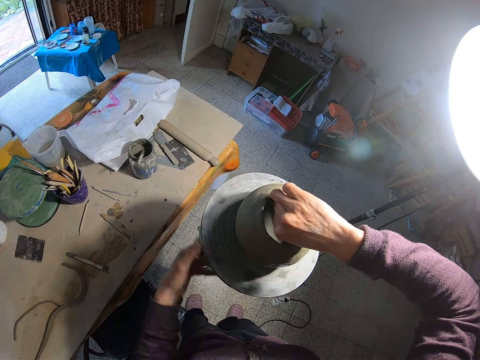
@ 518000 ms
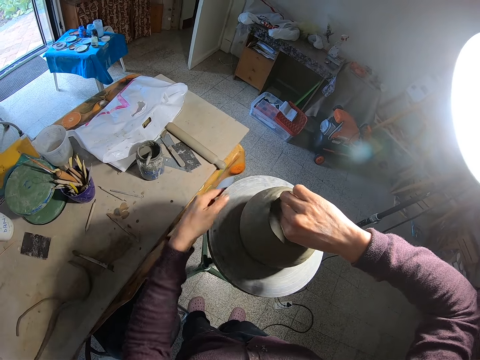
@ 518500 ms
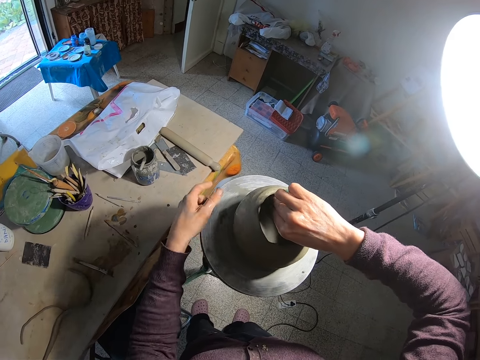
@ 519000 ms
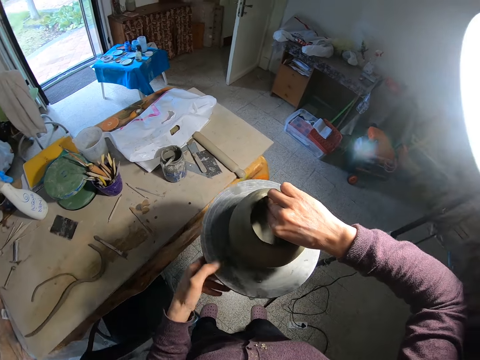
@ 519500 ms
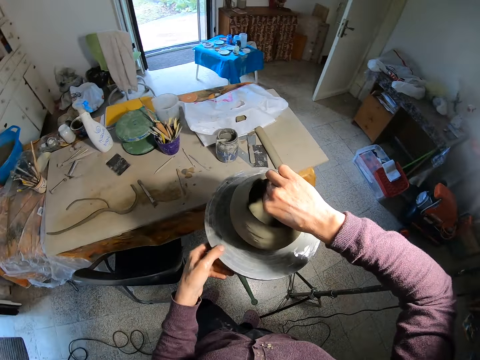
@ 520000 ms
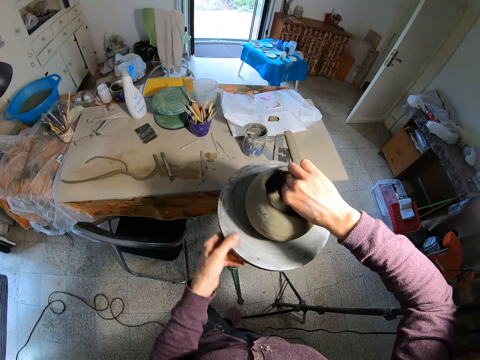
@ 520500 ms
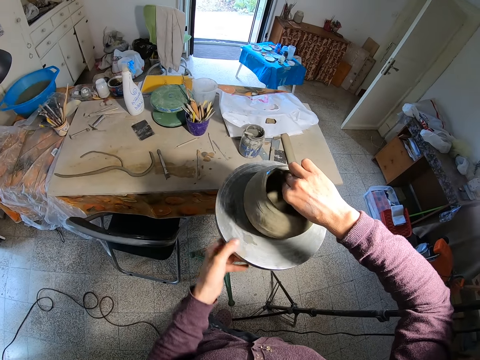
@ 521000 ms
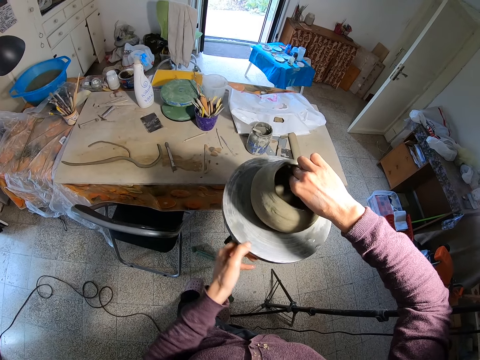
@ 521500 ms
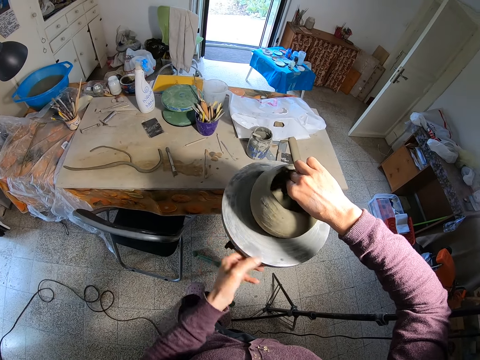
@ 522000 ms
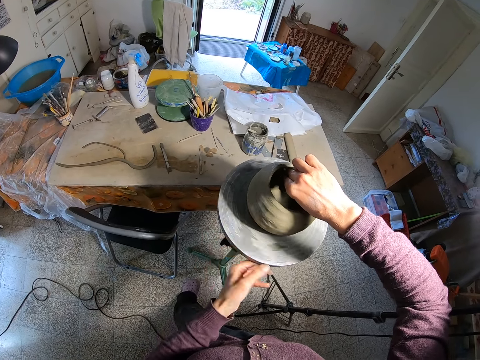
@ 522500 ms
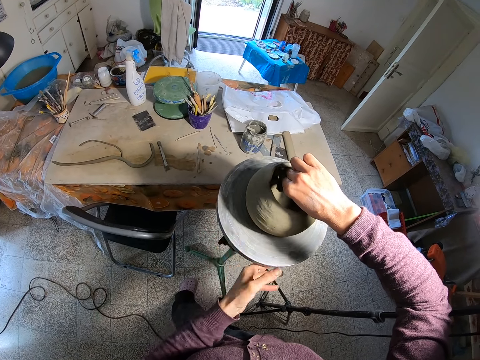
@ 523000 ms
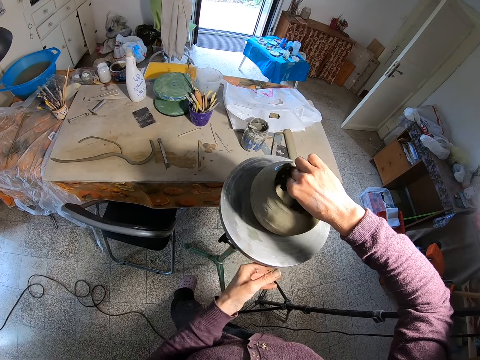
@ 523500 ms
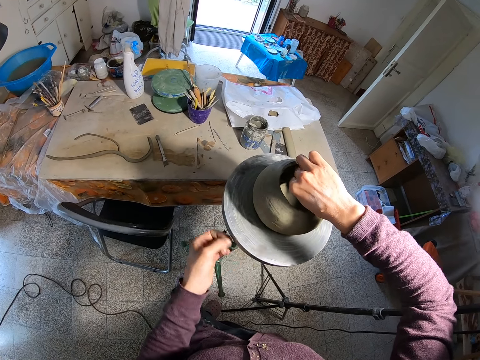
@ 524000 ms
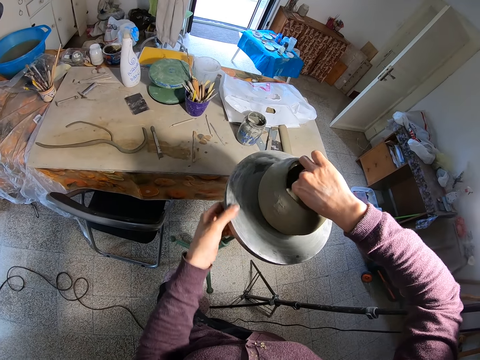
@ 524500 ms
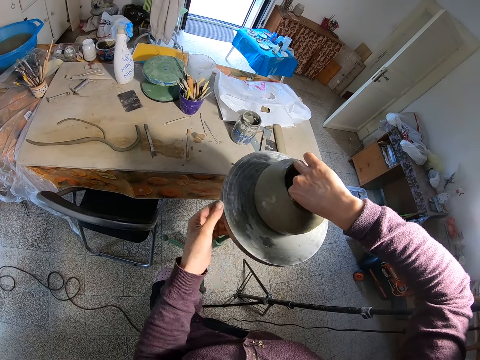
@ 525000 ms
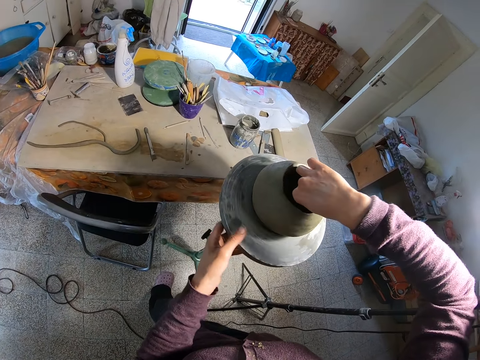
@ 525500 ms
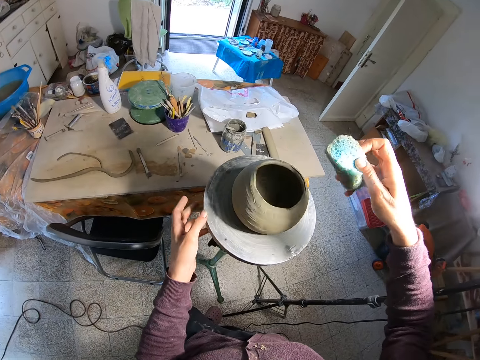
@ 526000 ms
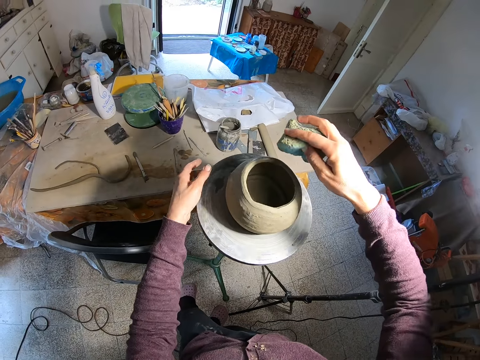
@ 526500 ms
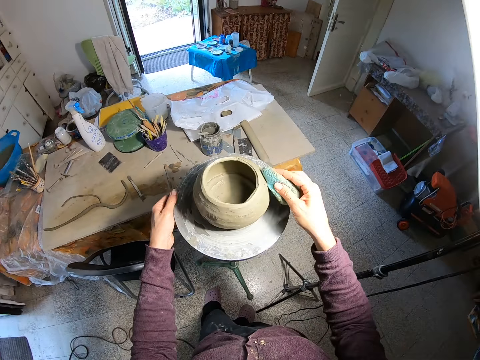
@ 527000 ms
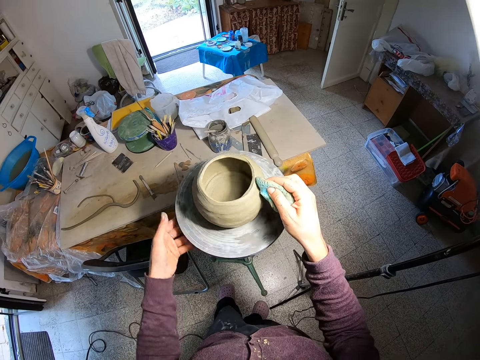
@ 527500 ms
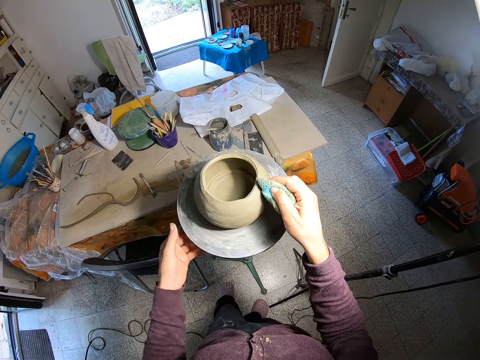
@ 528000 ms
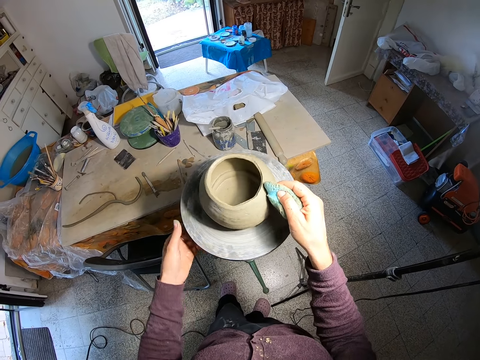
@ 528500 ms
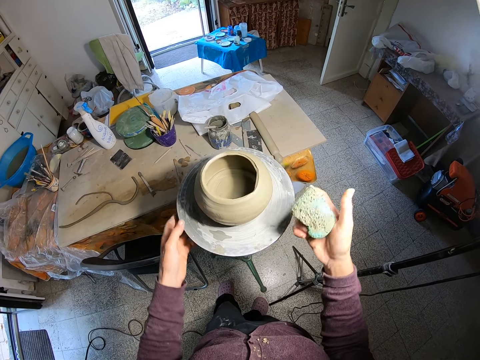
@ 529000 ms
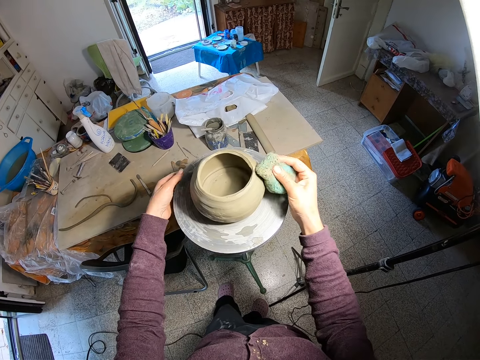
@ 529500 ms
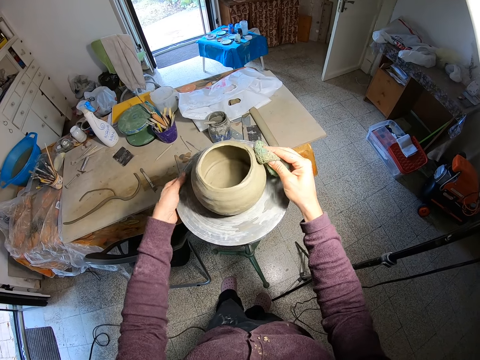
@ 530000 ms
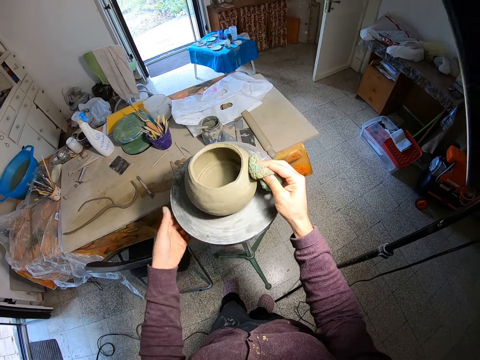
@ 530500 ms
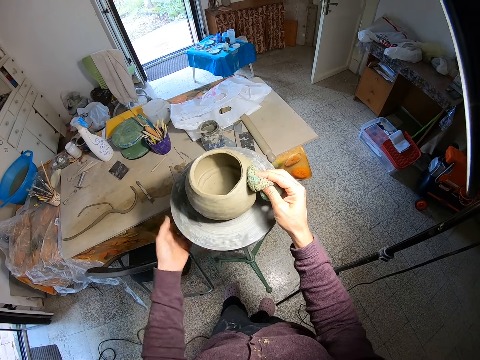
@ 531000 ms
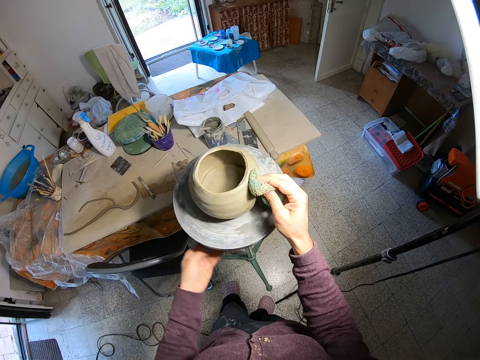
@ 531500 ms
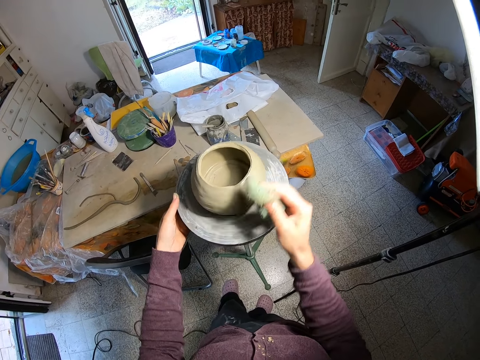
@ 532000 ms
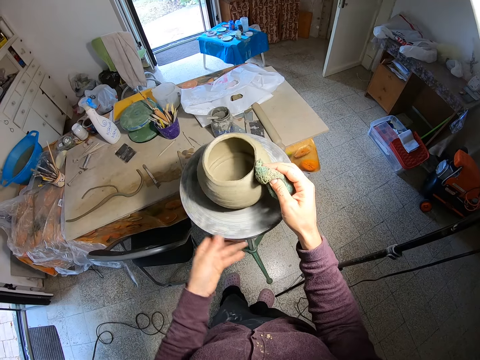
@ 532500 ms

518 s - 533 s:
The camera wearer wipes the craft with a sponge. They tilt the stool with a hand. They wipe the craft with the sponge.

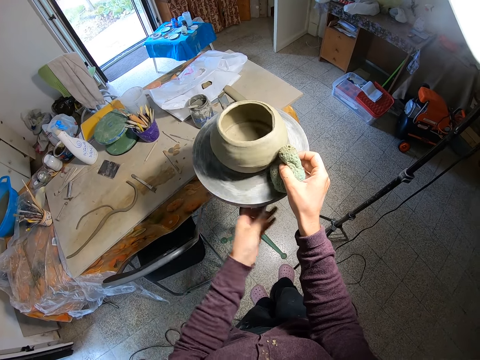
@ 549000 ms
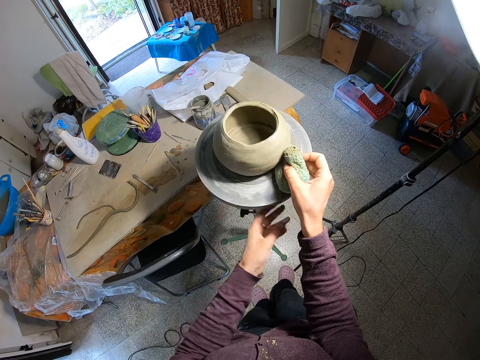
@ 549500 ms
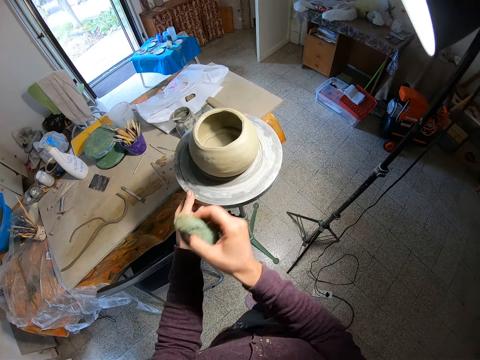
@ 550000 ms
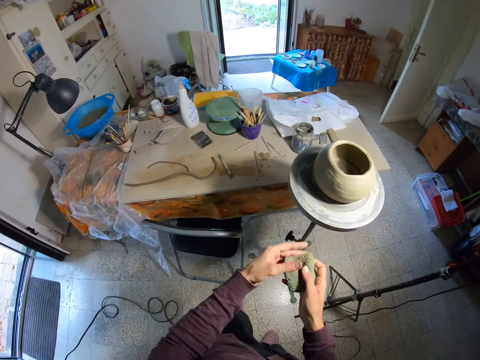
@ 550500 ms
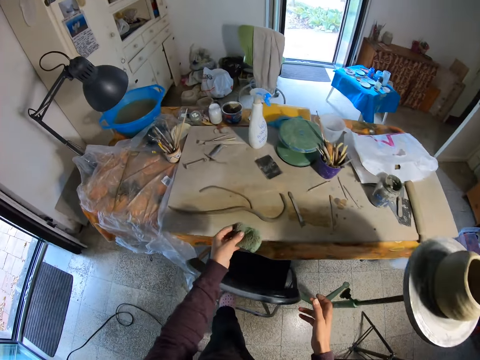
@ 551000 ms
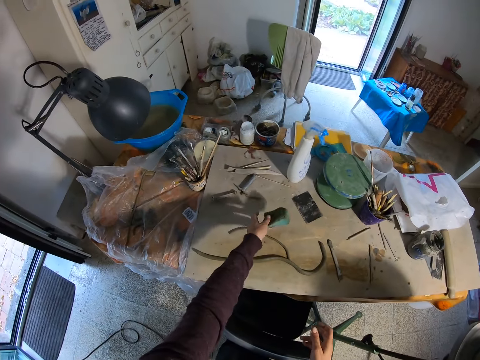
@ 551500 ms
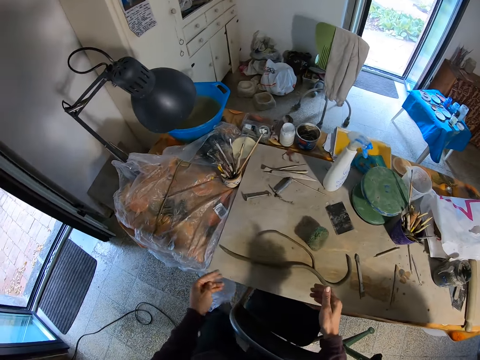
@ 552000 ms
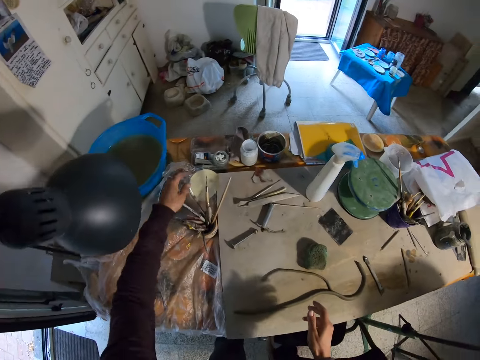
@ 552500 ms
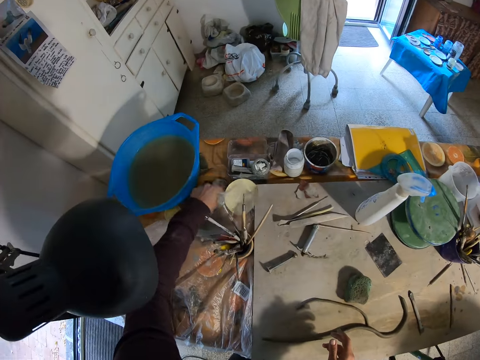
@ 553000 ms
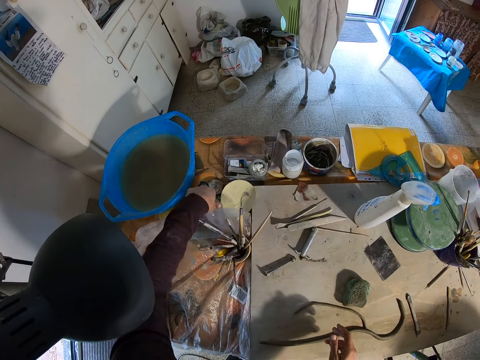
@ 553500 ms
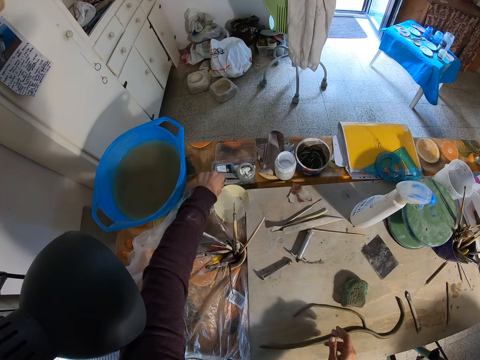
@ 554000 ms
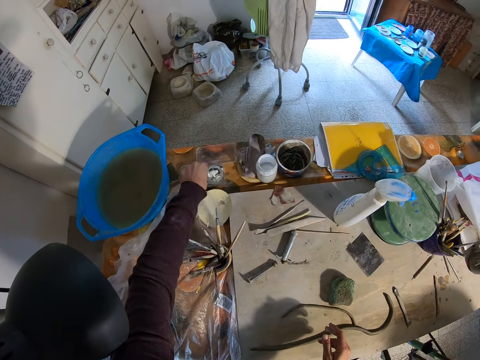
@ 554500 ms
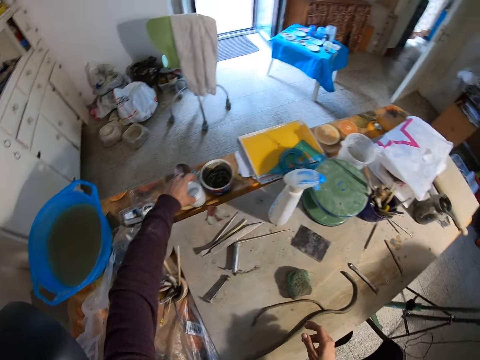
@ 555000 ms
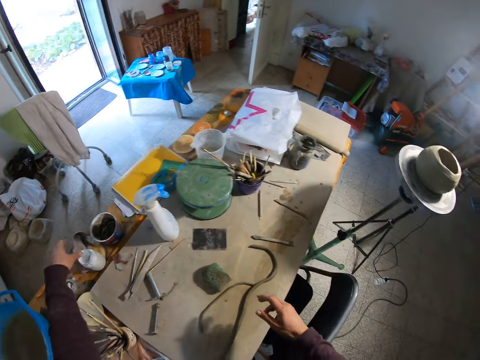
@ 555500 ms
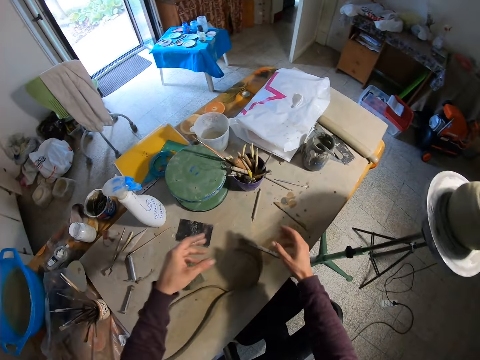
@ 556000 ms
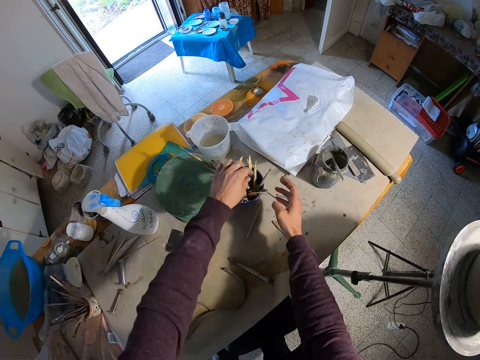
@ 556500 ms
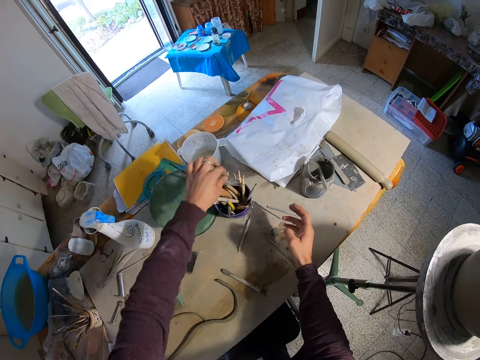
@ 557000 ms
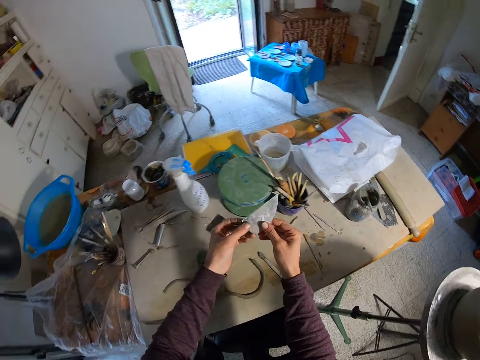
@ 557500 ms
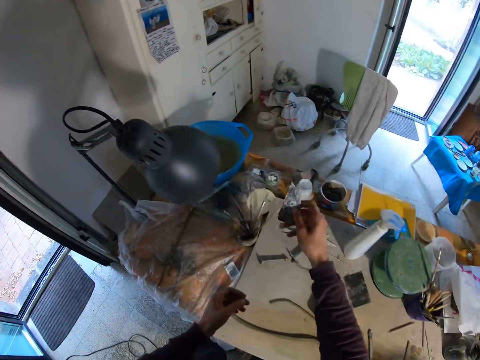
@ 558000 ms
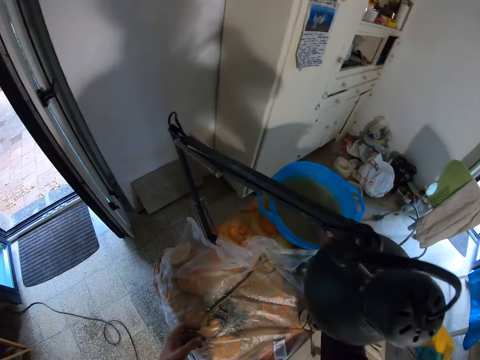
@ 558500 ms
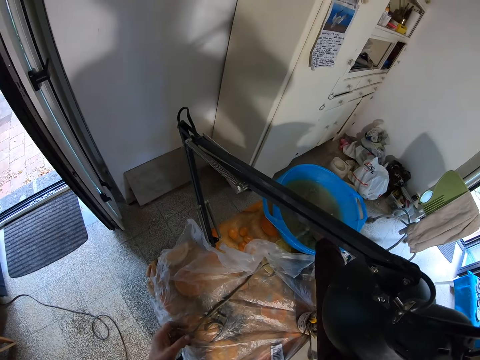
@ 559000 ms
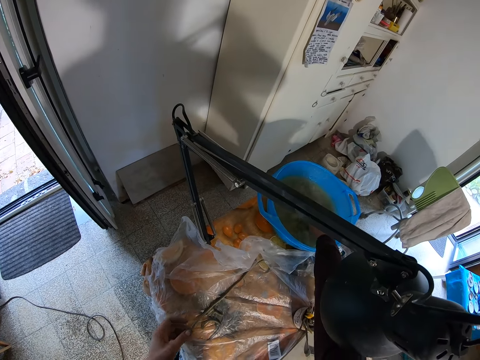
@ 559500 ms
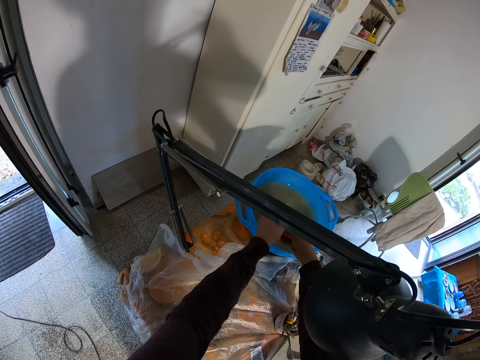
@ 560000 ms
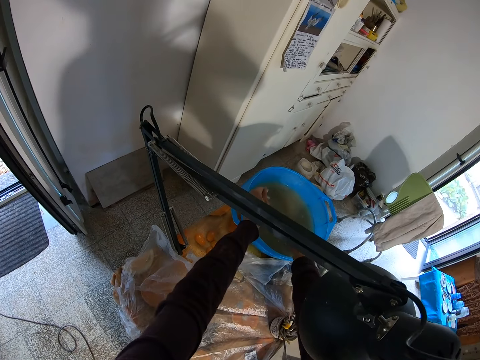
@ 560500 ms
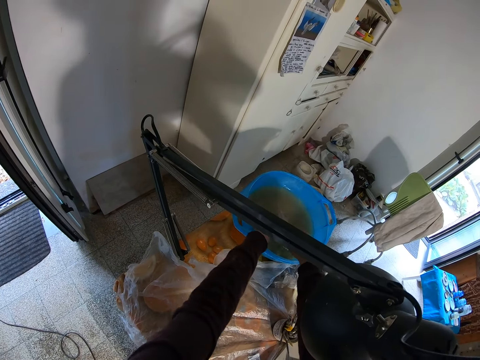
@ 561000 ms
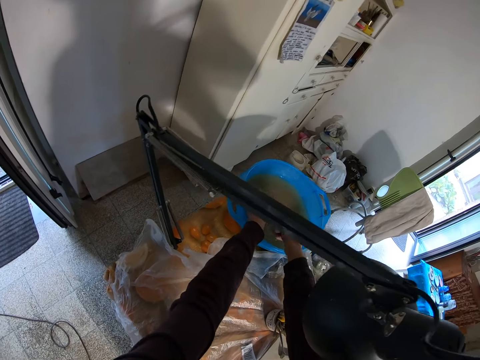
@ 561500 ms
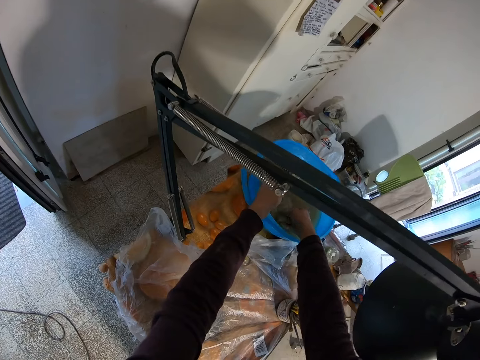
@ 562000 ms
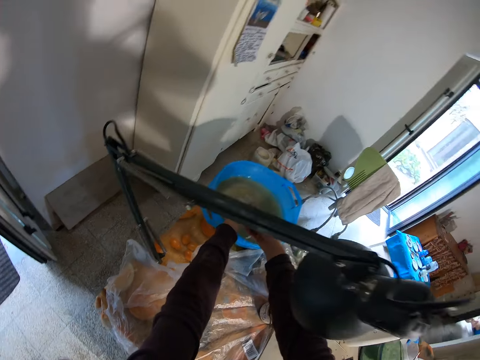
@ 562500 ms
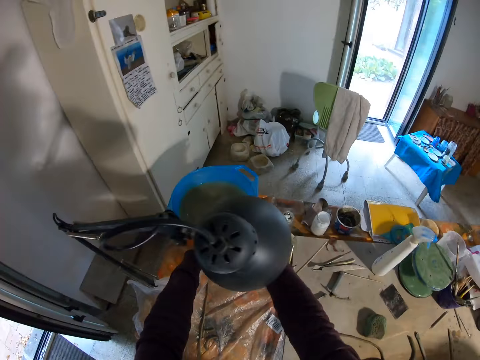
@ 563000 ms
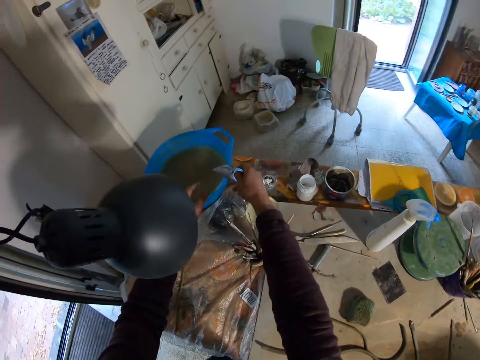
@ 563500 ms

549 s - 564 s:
The camera wearer passes the sponge from his right hand to his left hand. He places the sponge in his left hand on the table. He moves the paper bag with his left hand. He moves a container on the table with his left hand. He adjusts a white container on the table with his left hand. He takes the container. He picks up a sandpaper or ruler from a bowl on the table with his left hand. He holds the sandpaper with his hands. He puts the ruler in the water. He washes the sandpaper in a bowl of water on the table with his right hand. He washes the sandpaper in the bowl of water on the table with his hands.
